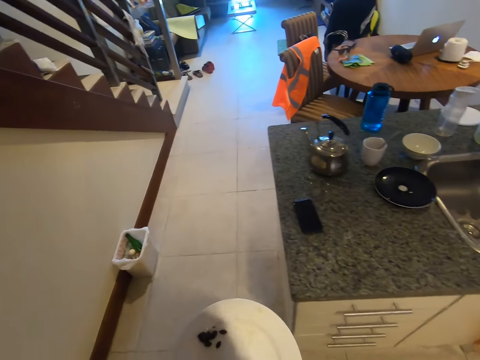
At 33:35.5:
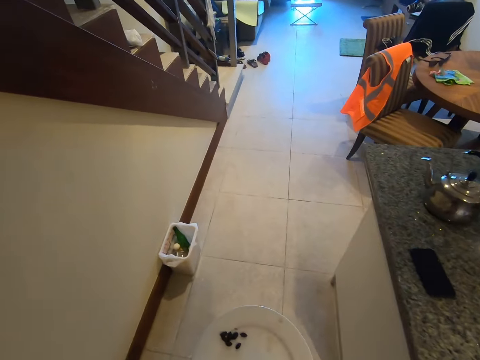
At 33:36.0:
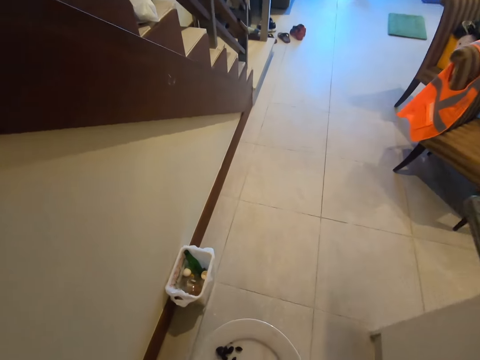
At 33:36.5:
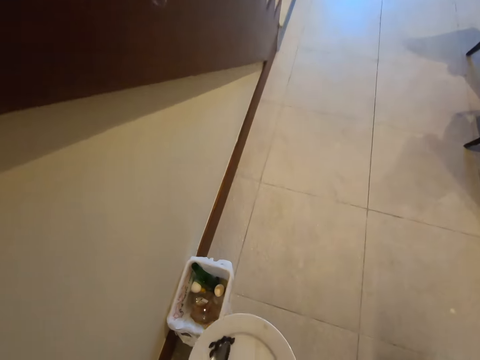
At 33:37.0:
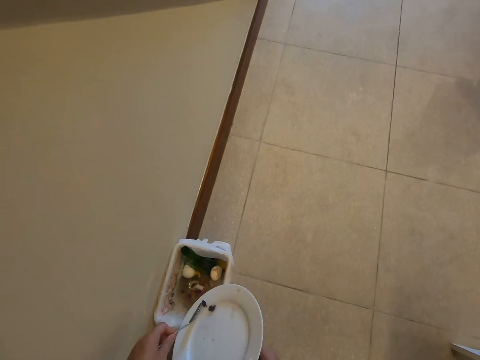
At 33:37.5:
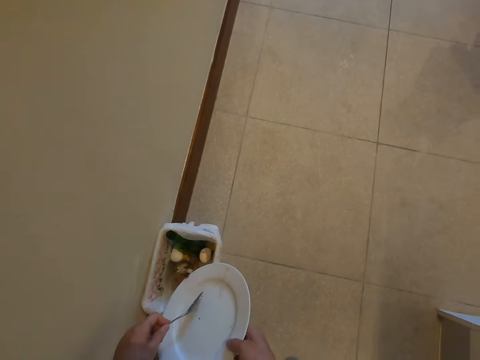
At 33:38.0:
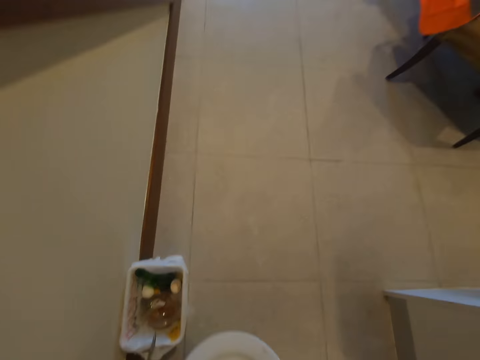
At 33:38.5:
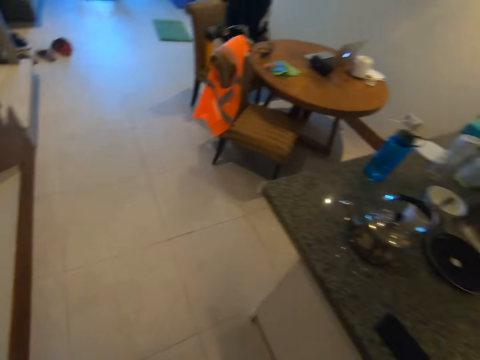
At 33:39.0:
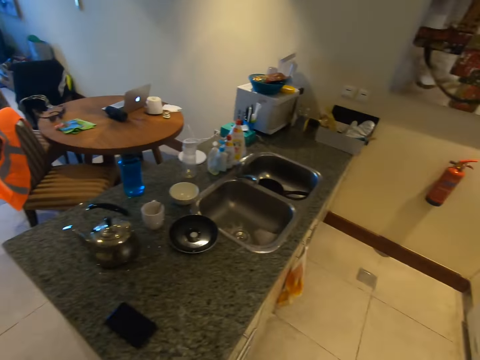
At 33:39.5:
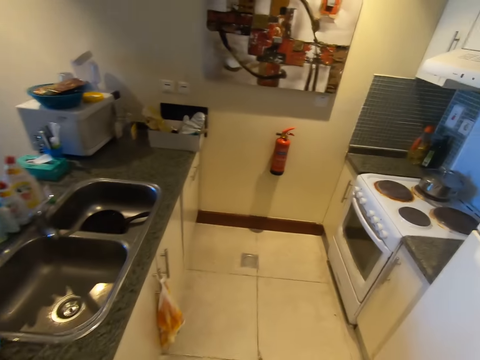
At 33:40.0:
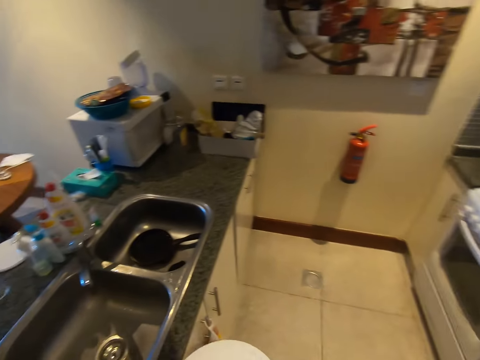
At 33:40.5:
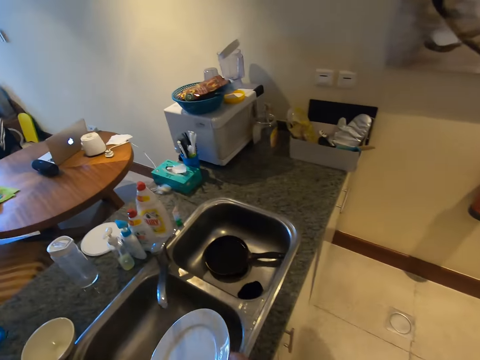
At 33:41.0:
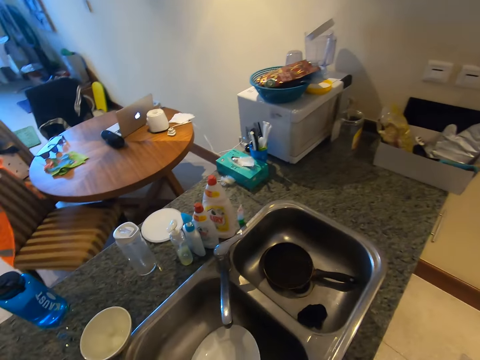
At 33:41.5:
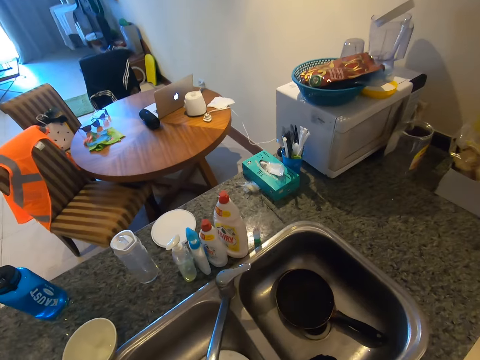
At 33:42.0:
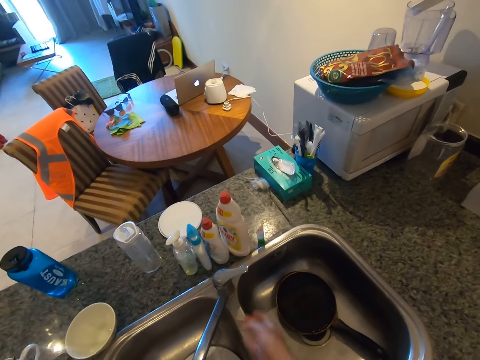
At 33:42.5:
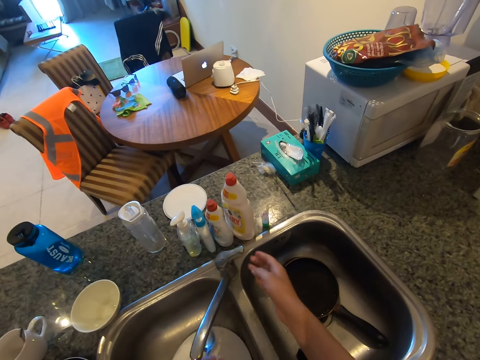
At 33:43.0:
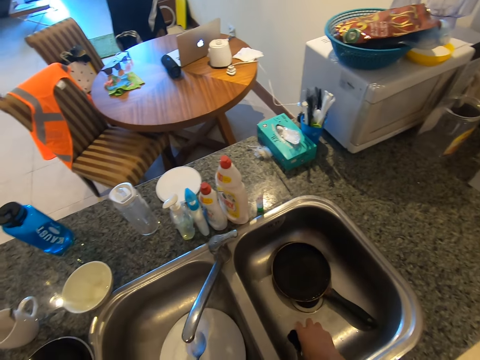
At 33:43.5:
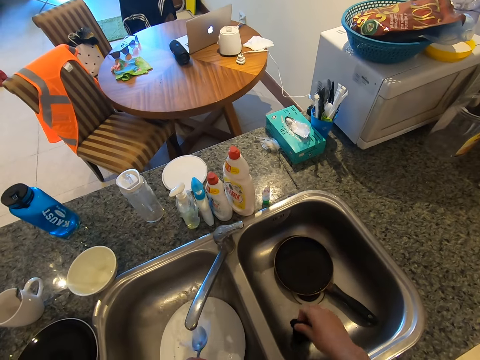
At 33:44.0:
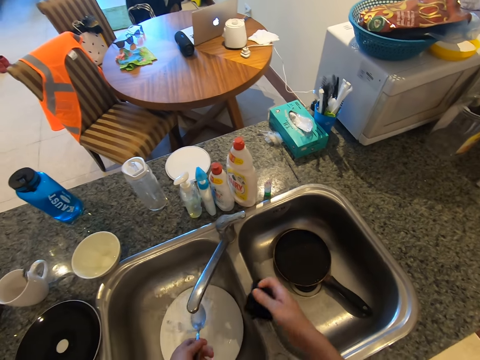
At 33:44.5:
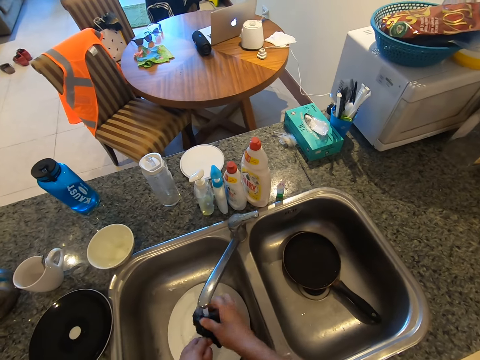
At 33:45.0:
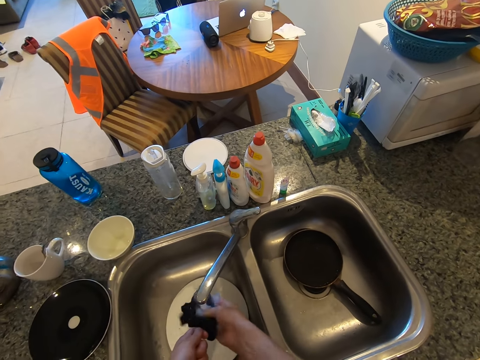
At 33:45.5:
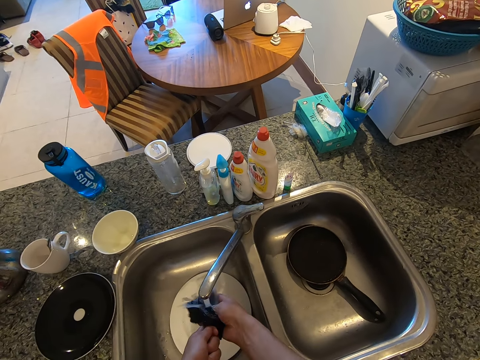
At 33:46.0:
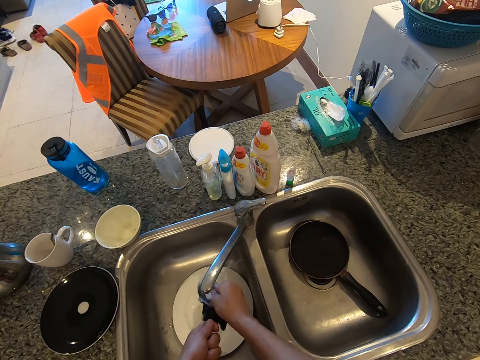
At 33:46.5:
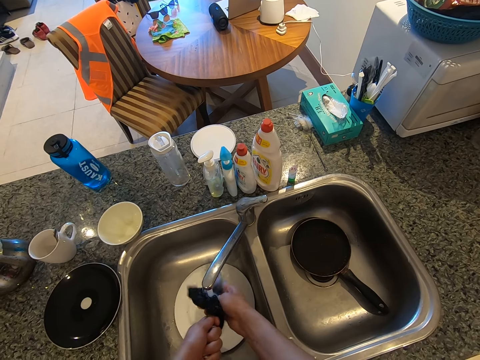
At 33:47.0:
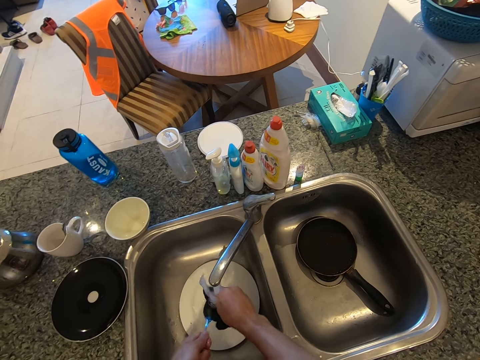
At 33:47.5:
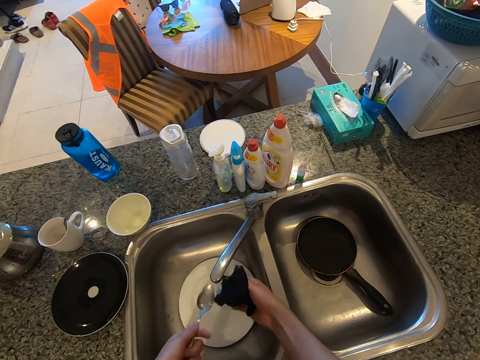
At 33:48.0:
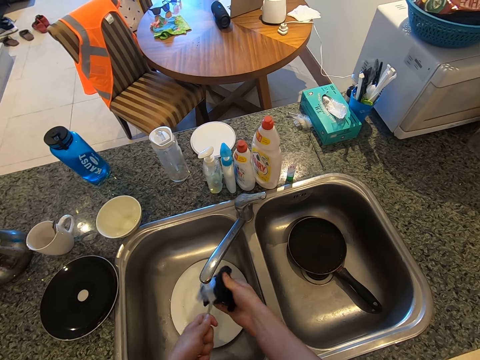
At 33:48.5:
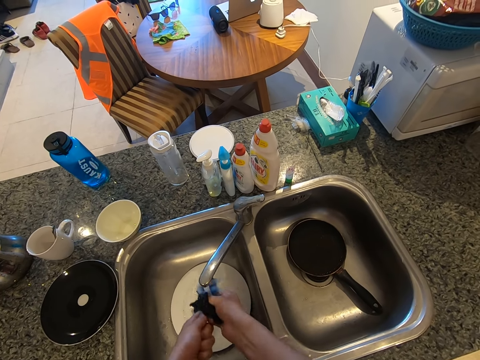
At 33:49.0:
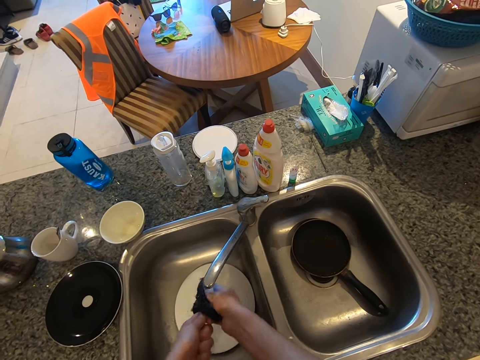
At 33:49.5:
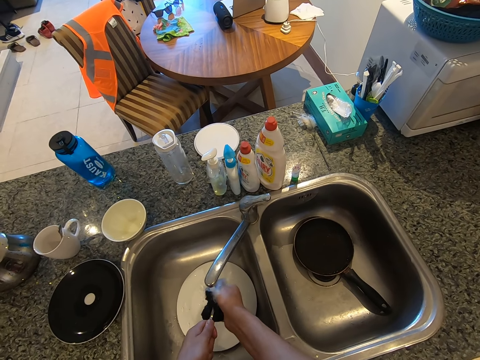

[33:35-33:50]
The camera wearer dumps the food remains in the trash. They hold the phone. They walk to the sink. They put the plate in the sink. They open the tap. They pick up a scraper. They hold the sponge. They wash the spoon.

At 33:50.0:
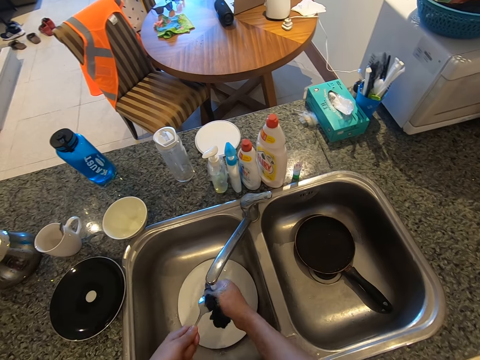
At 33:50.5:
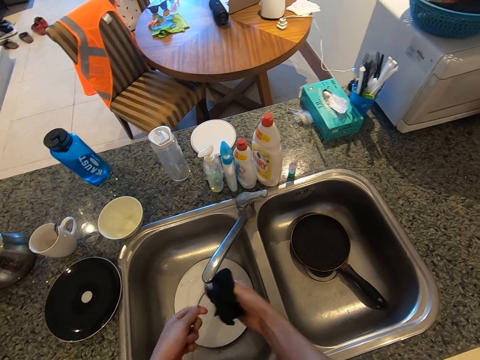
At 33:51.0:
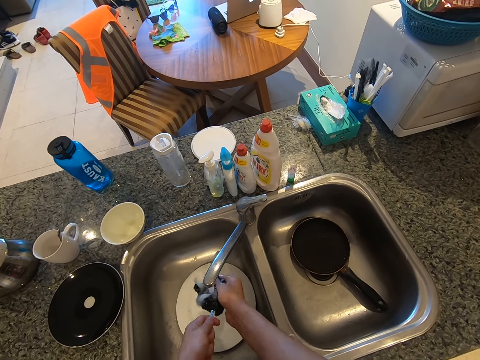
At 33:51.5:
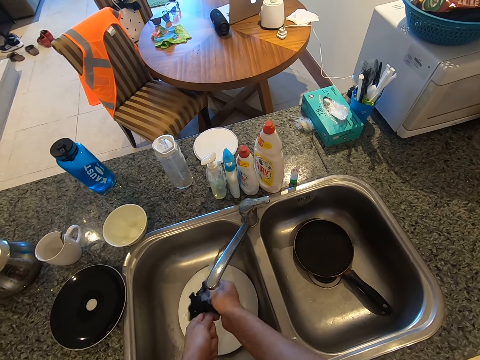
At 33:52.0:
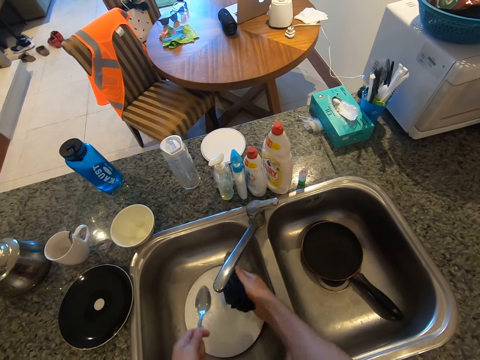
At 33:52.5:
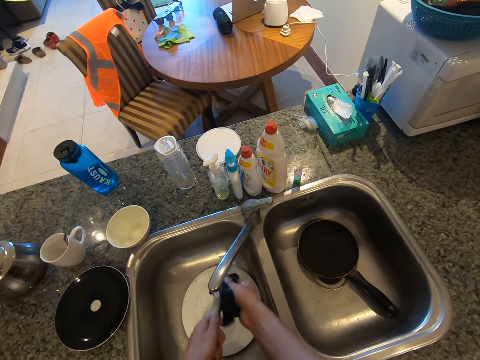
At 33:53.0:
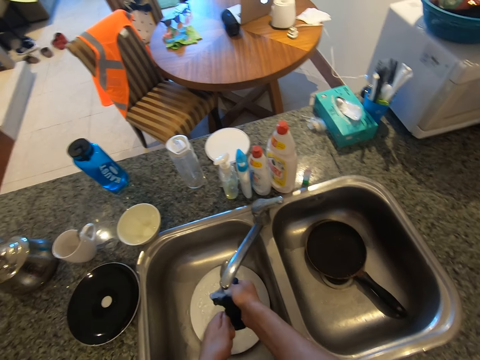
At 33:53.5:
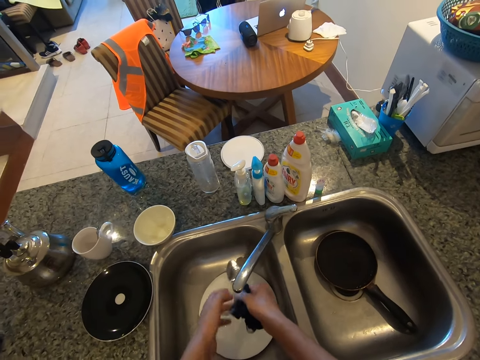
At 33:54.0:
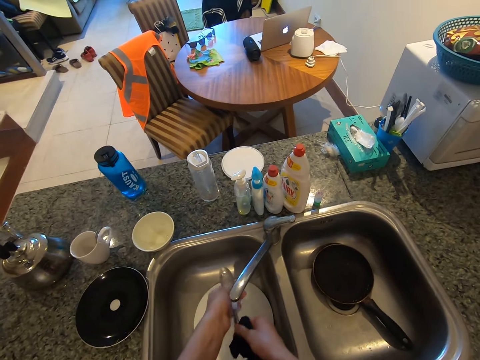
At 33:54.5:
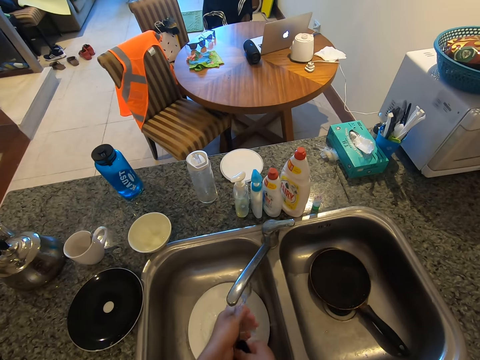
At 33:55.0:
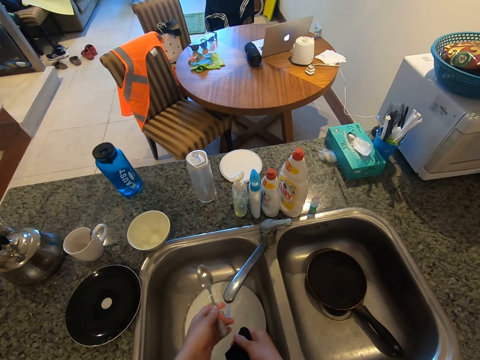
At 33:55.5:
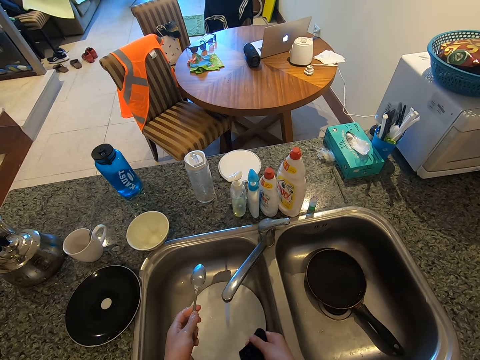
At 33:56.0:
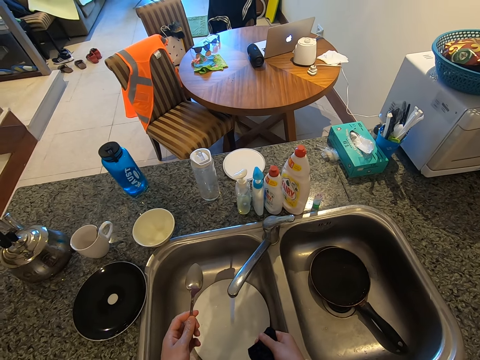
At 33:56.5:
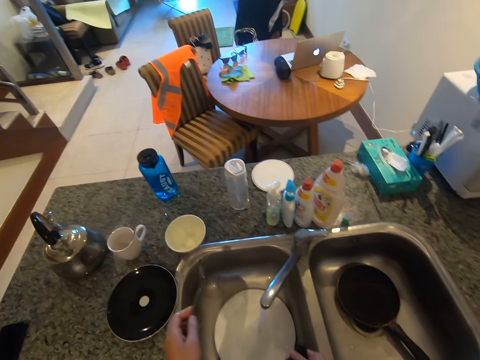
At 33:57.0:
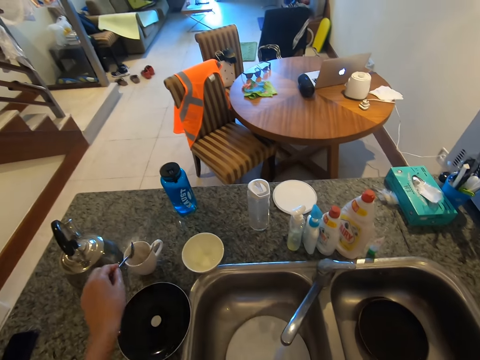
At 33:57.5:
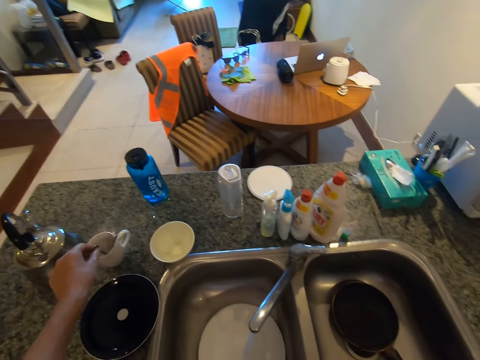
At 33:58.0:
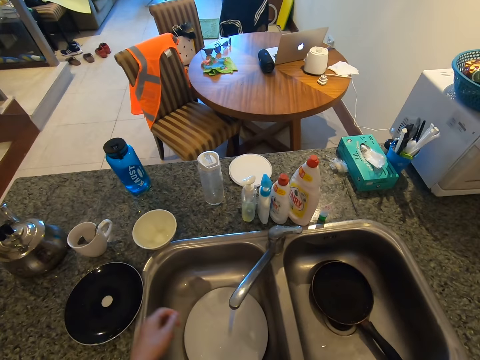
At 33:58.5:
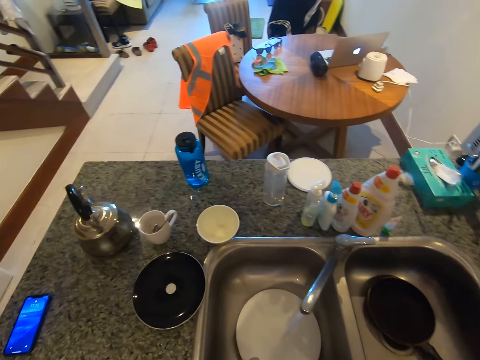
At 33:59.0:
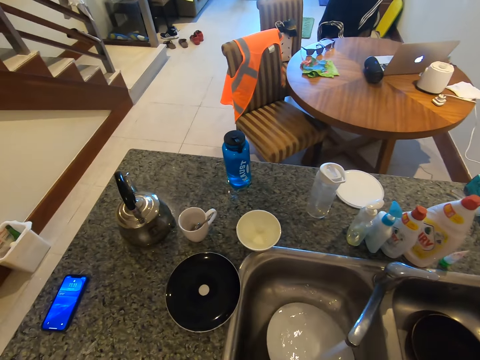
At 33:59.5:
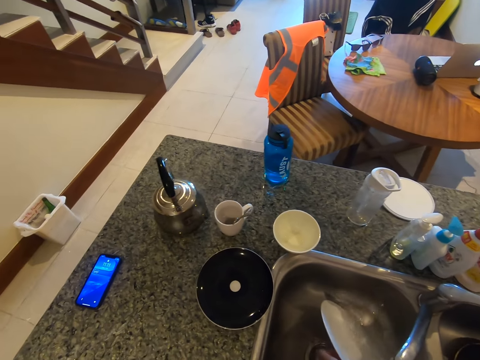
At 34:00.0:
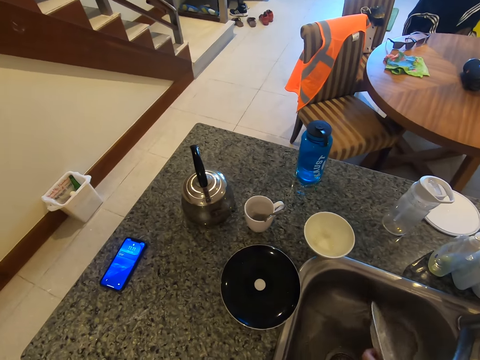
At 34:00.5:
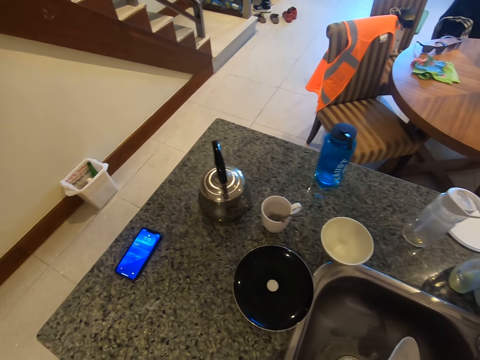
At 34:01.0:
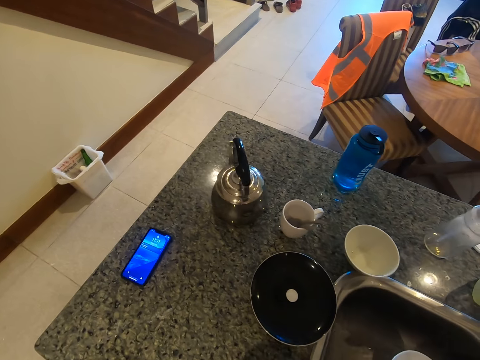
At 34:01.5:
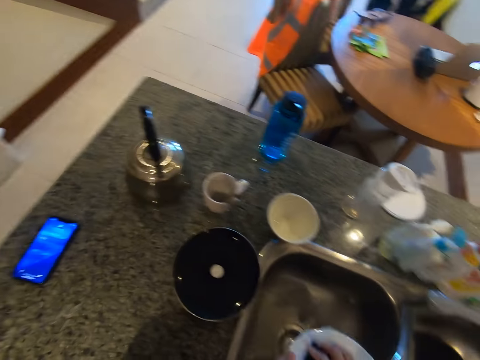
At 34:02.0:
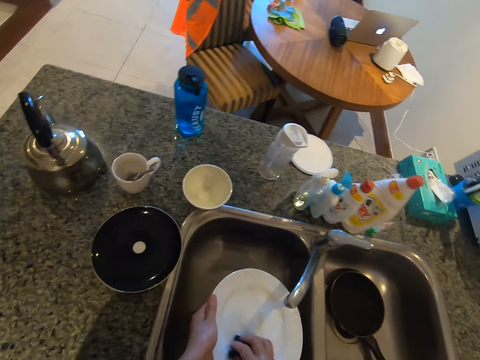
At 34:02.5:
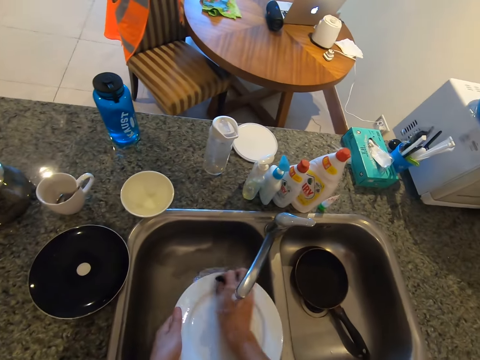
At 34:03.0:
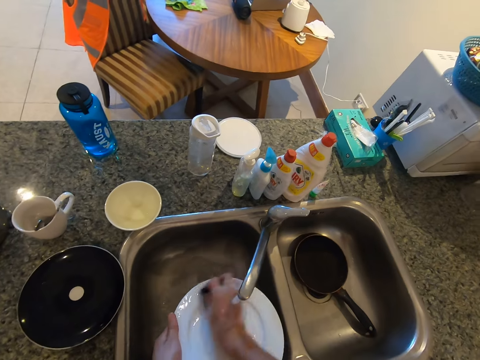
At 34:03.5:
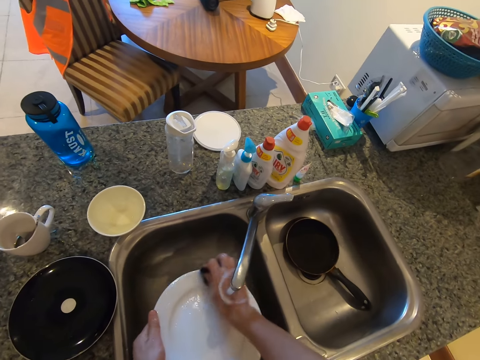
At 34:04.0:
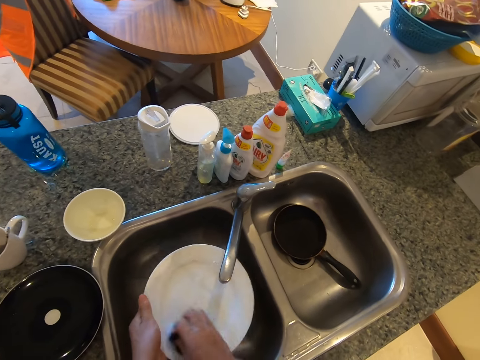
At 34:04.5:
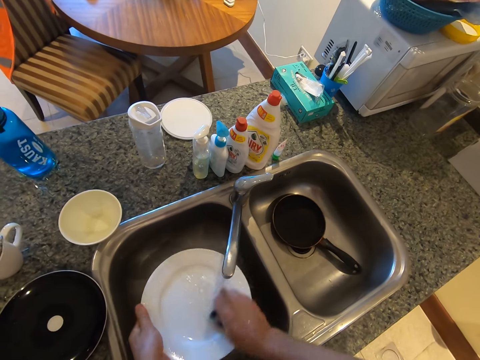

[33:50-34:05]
The camera wearer puts the spoon in the cup. They hold the plate and wash the plate.
